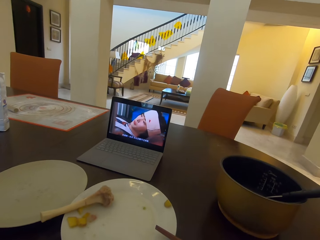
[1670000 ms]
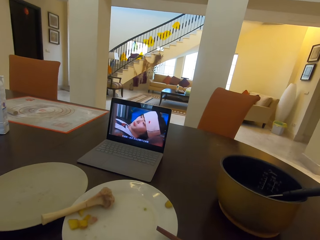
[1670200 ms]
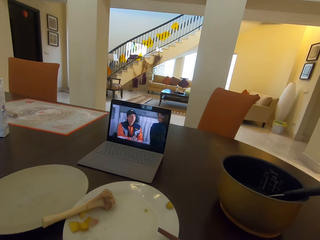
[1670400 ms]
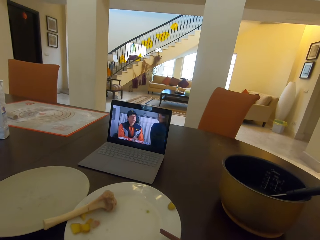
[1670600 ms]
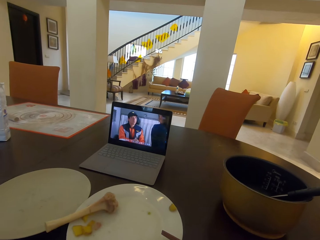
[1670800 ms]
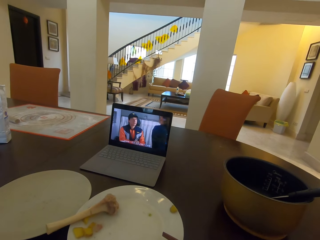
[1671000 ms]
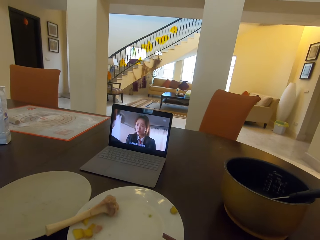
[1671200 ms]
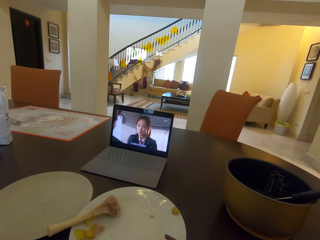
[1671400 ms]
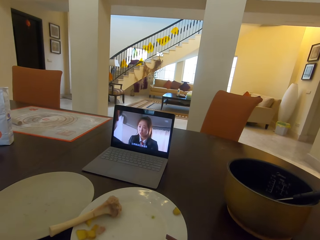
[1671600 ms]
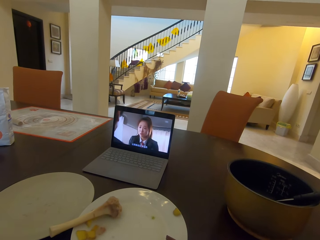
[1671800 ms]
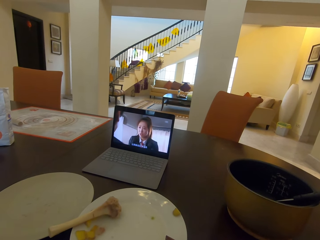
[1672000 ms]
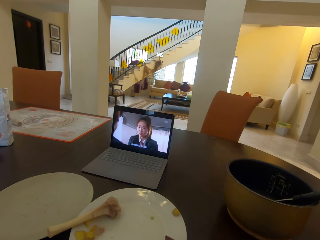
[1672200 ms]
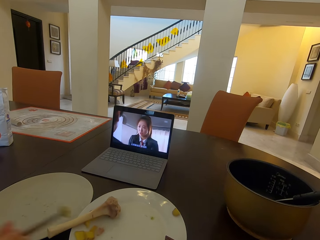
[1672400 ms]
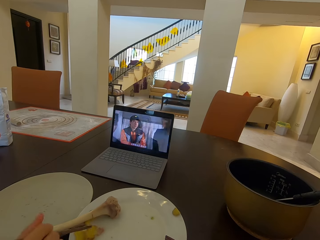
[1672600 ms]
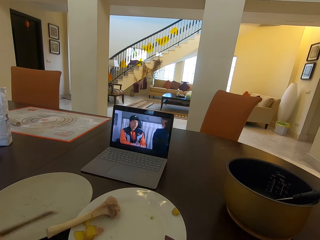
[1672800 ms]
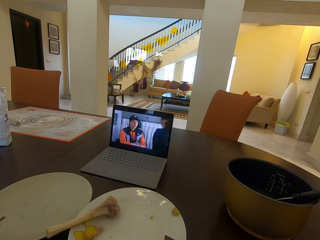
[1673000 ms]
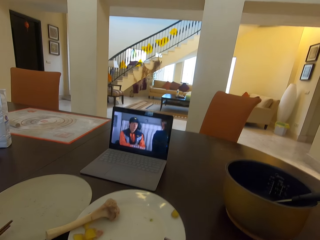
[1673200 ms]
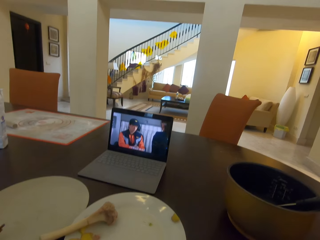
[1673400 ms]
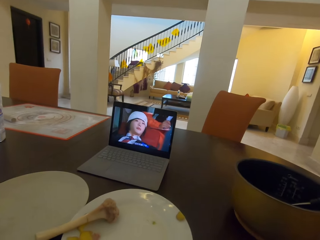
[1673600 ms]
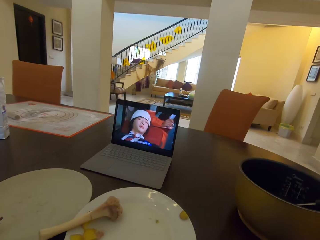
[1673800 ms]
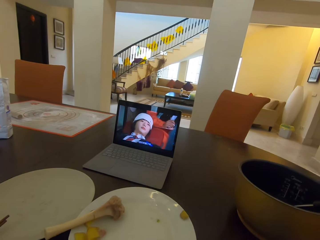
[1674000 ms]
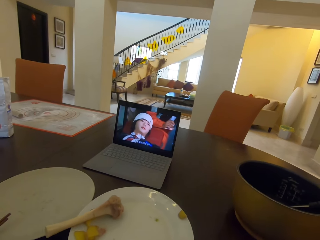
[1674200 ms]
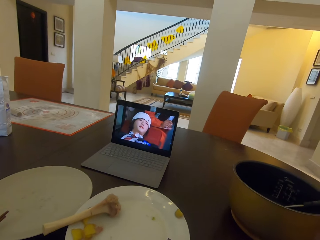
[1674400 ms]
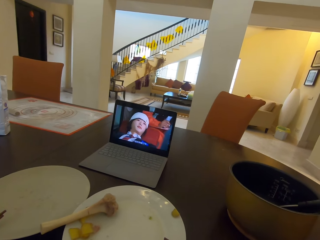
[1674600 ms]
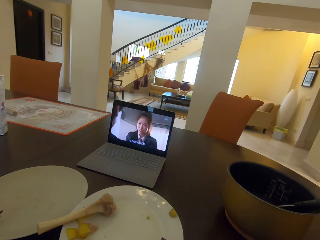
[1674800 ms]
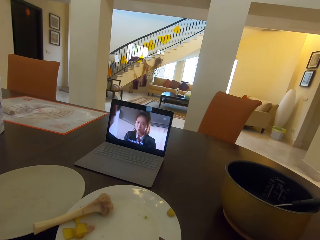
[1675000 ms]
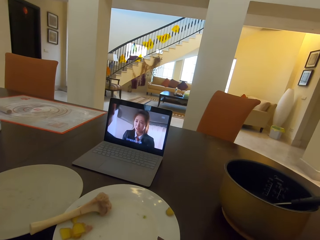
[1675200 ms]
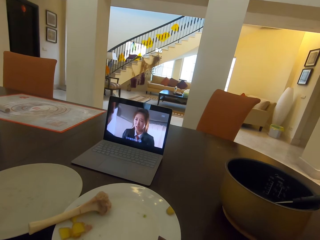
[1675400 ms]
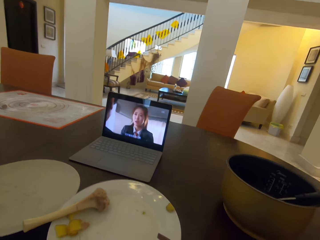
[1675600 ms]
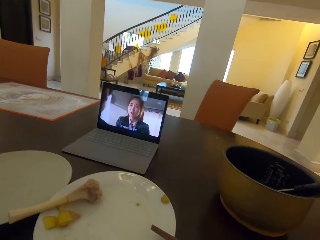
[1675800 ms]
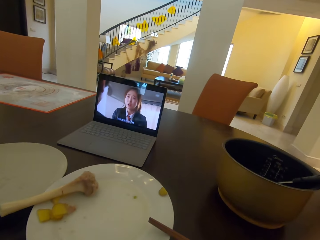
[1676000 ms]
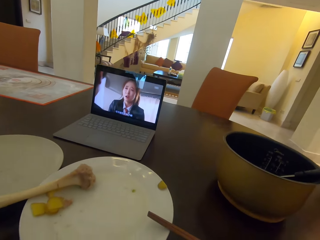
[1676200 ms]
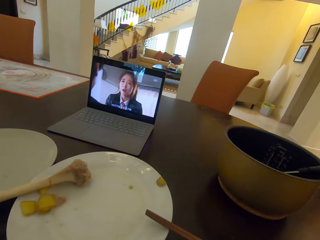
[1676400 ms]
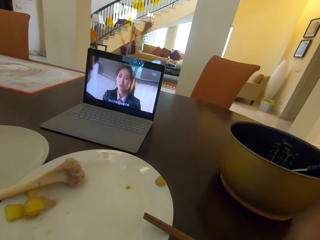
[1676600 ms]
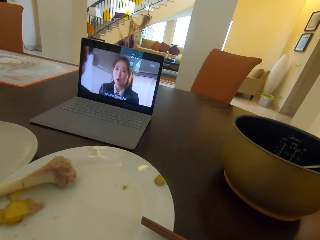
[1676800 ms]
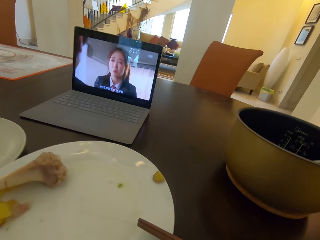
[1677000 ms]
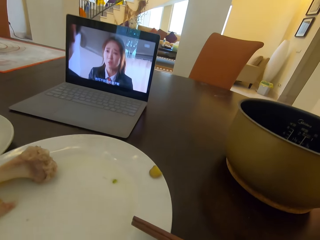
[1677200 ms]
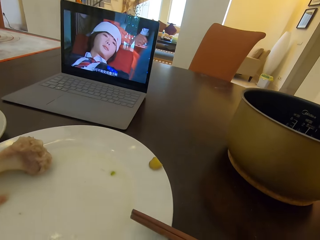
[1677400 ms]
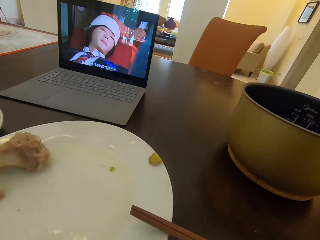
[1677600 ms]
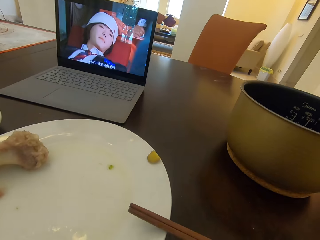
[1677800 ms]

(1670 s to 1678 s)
A person points at a potato on the plate.

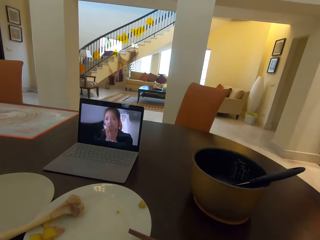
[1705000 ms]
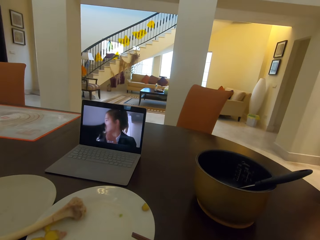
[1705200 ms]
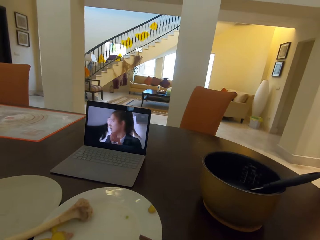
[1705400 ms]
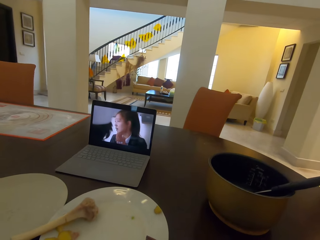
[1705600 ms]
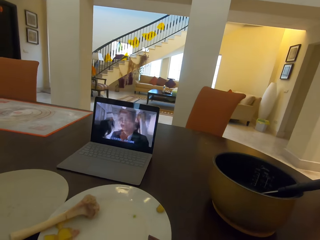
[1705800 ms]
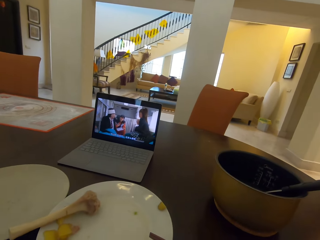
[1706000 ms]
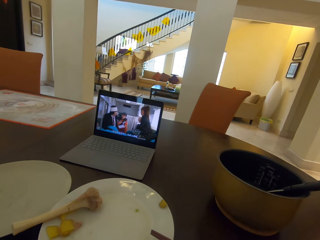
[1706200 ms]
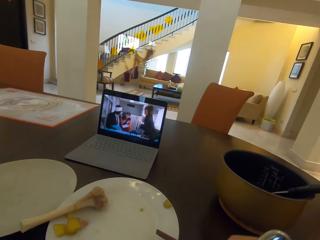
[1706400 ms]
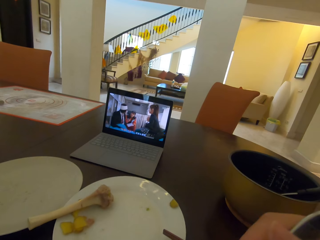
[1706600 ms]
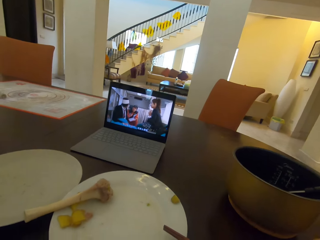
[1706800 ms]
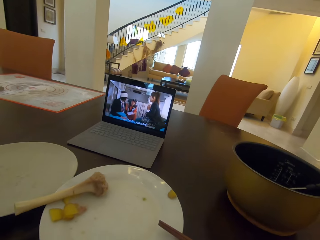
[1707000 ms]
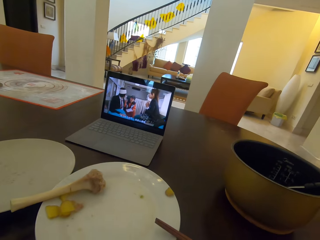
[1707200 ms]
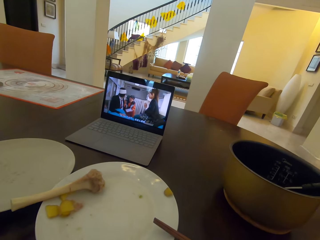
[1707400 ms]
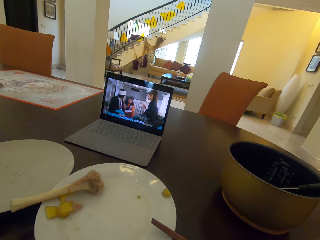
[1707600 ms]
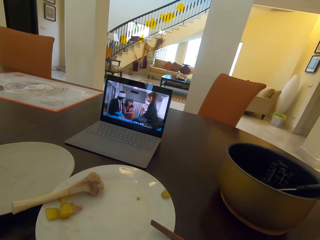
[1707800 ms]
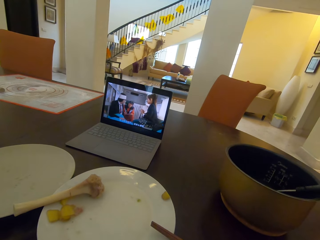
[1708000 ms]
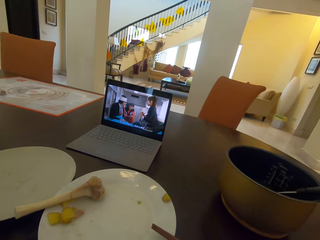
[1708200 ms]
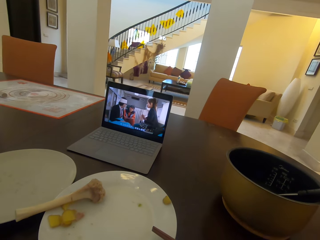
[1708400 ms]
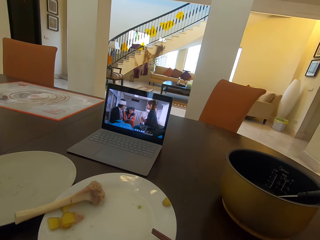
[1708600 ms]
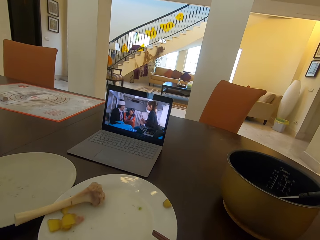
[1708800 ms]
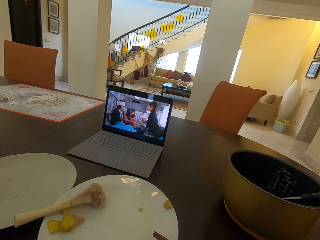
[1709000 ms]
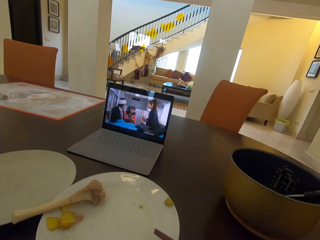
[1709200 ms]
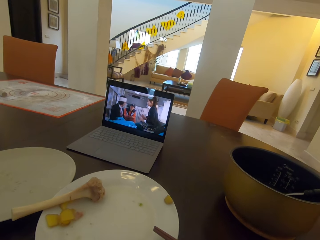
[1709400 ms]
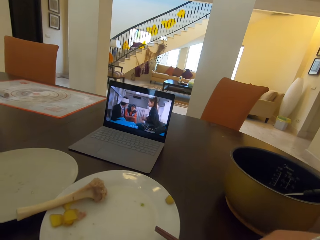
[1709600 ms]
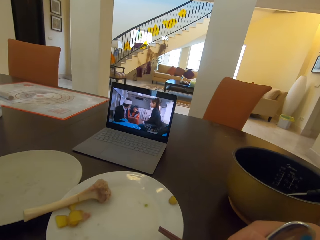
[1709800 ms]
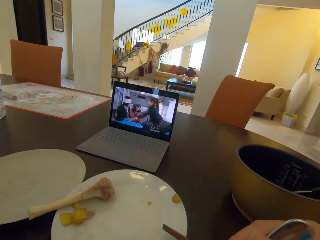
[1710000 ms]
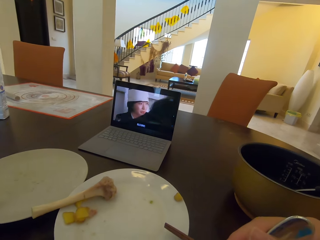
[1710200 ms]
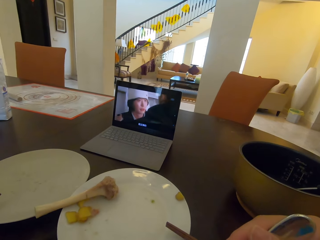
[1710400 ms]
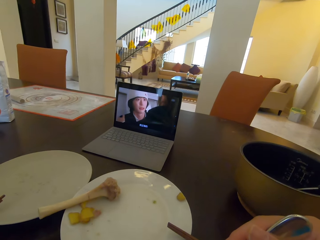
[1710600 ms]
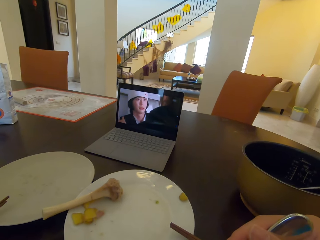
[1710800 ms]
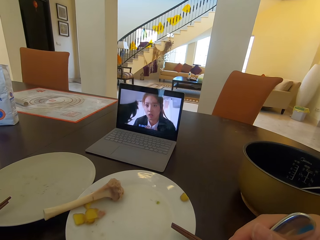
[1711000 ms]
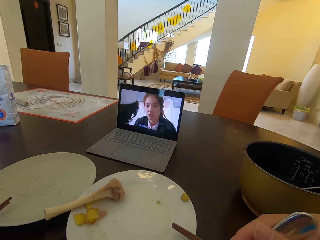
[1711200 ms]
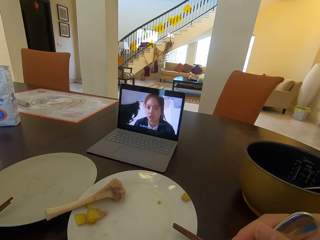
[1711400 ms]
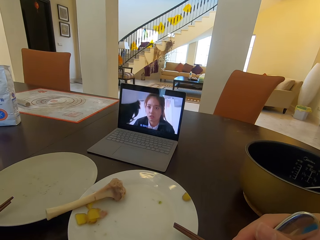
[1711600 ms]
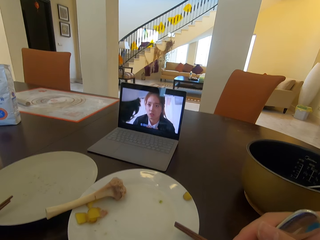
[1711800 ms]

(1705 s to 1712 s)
The camera wearer stirs in something using a spoon.

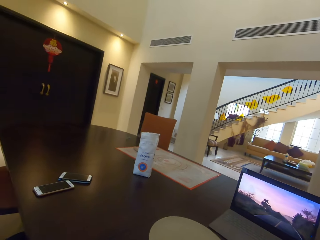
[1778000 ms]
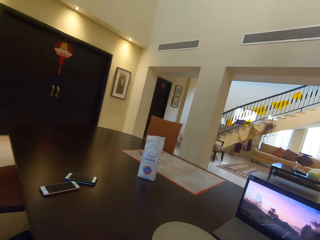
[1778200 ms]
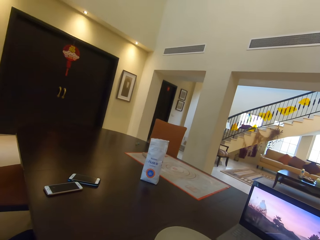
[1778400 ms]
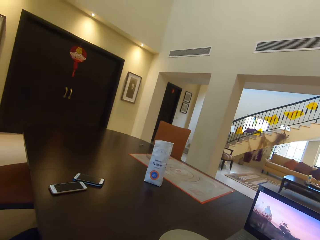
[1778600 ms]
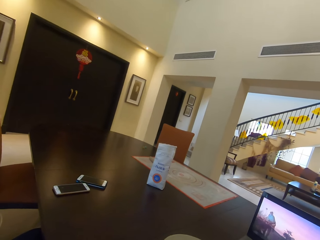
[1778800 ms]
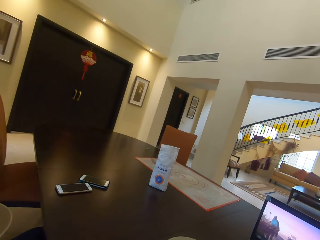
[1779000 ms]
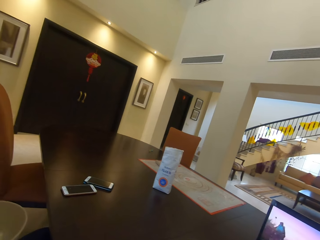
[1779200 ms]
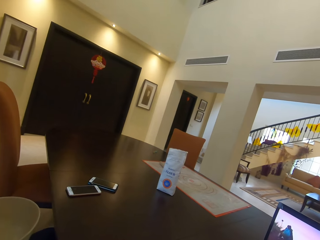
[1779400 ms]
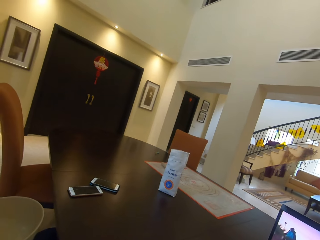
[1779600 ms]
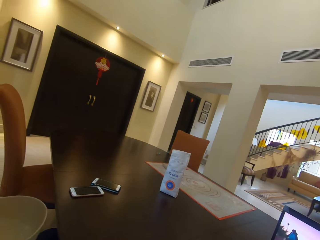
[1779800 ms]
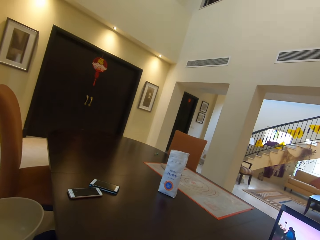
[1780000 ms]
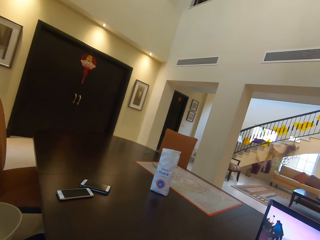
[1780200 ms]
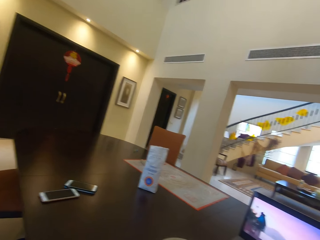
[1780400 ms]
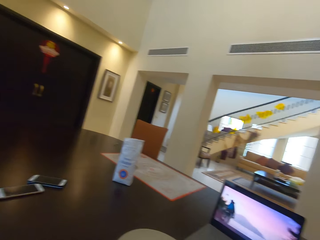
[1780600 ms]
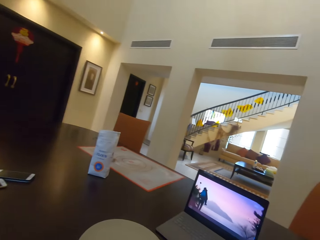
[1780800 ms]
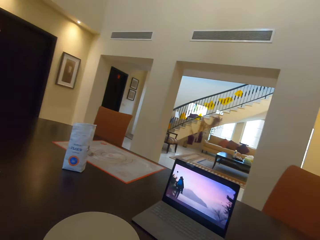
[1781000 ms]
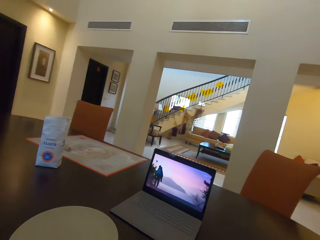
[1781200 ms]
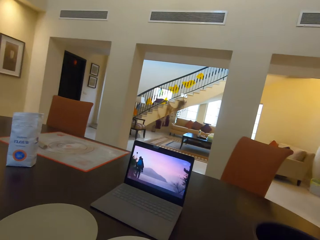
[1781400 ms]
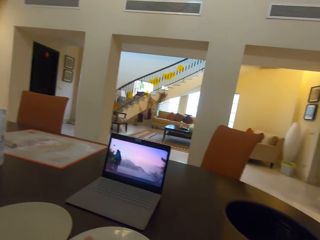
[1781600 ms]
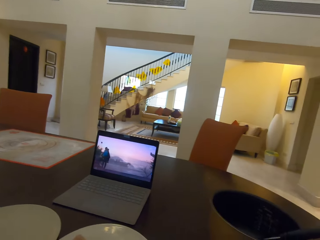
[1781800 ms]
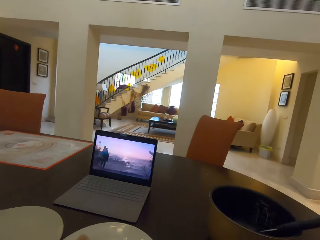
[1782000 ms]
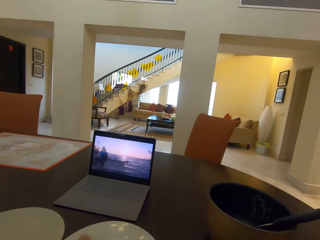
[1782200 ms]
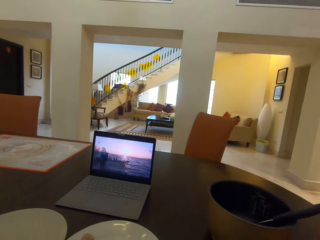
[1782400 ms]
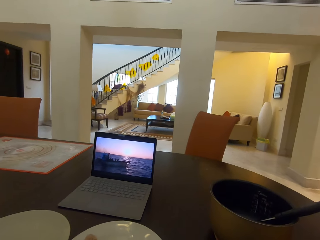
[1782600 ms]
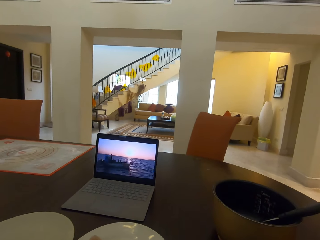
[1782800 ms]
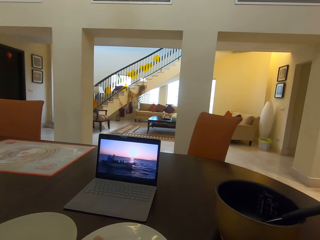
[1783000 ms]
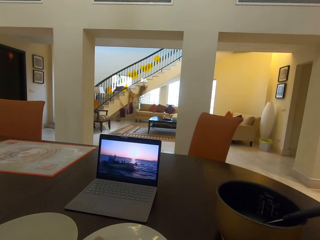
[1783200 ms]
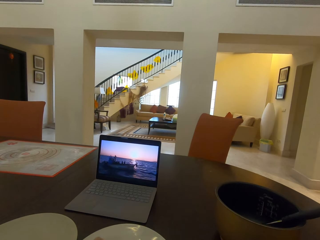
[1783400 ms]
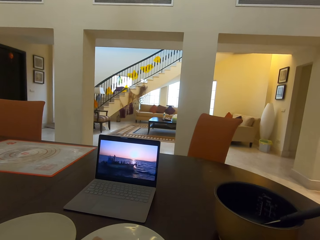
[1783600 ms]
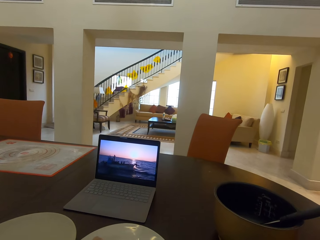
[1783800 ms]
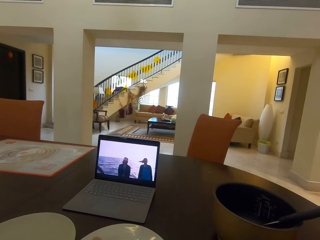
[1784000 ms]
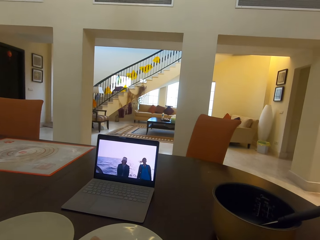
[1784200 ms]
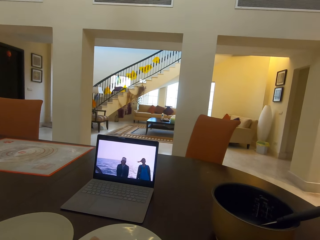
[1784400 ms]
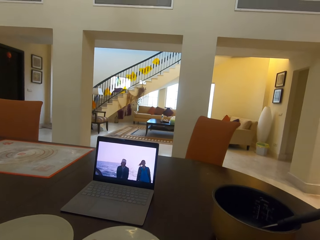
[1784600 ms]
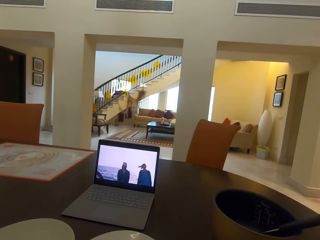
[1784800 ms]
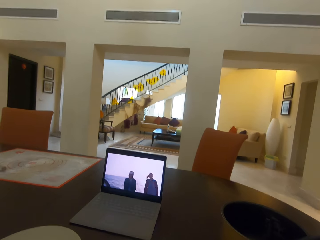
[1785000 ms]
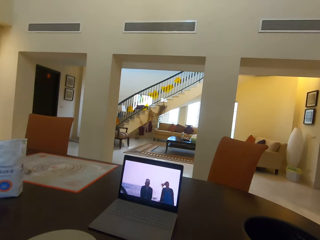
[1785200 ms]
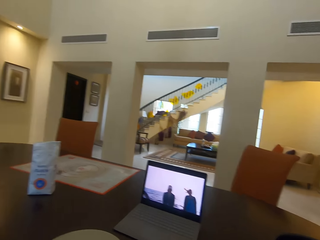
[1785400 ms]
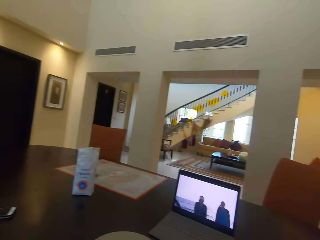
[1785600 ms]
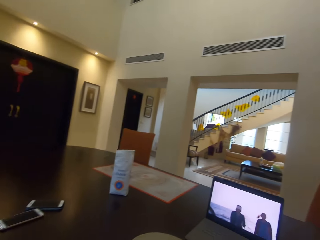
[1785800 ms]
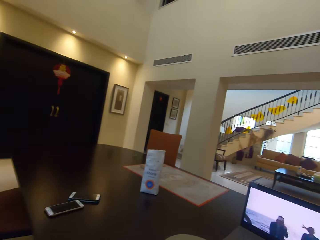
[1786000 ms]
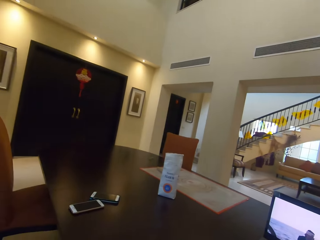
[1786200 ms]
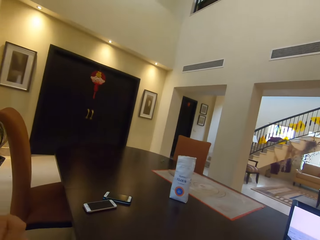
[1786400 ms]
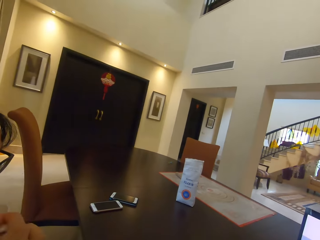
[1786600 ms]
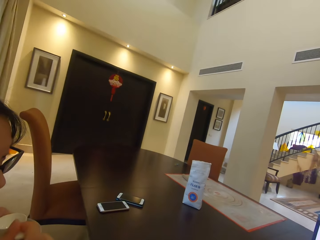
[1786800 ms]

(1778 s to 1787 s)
A person drinks something.
